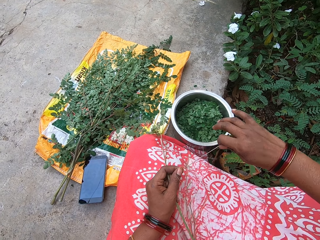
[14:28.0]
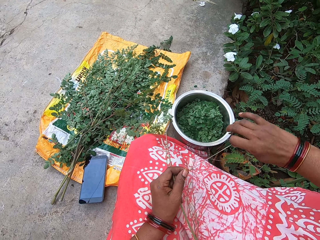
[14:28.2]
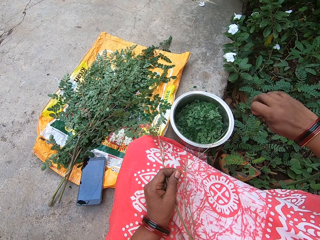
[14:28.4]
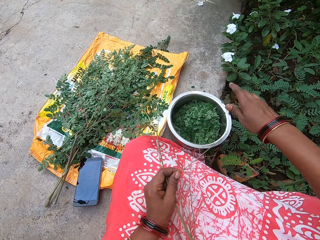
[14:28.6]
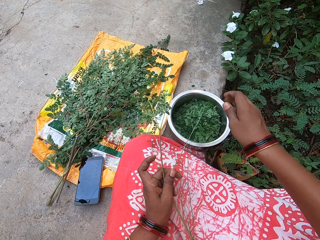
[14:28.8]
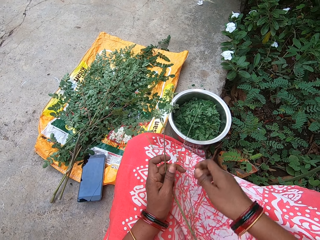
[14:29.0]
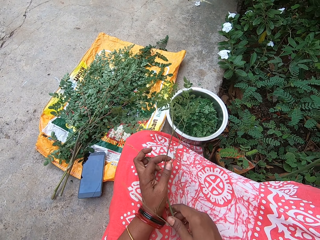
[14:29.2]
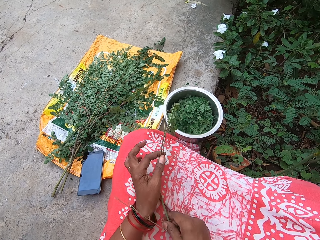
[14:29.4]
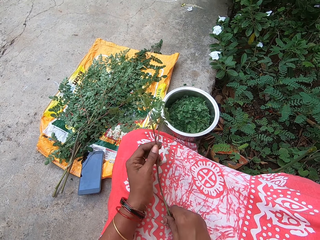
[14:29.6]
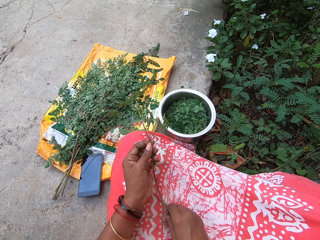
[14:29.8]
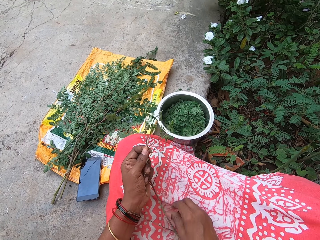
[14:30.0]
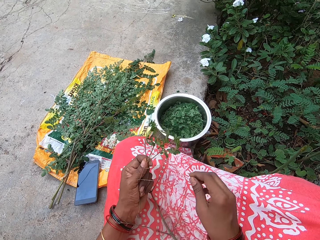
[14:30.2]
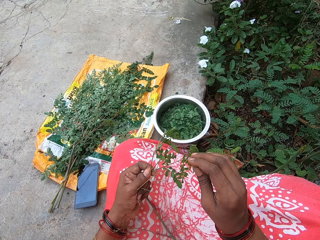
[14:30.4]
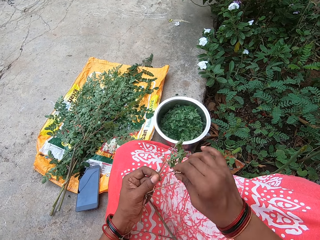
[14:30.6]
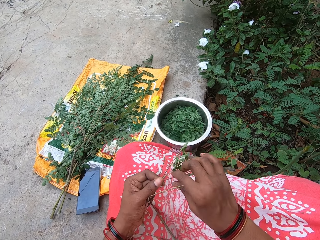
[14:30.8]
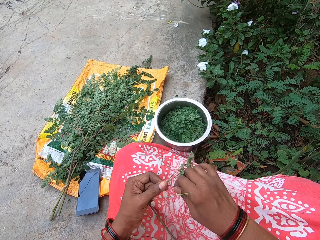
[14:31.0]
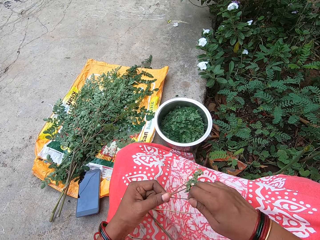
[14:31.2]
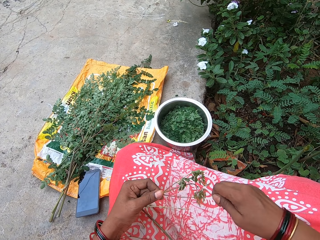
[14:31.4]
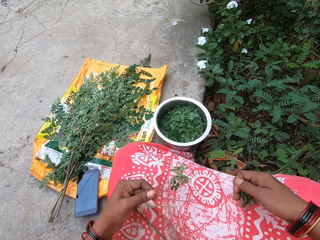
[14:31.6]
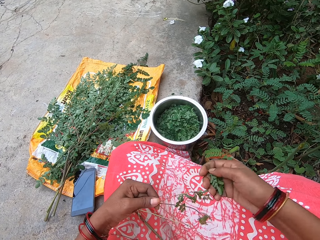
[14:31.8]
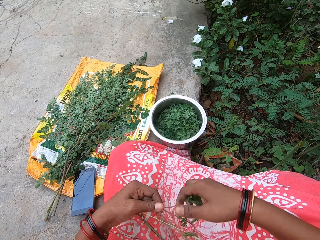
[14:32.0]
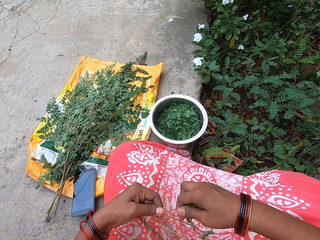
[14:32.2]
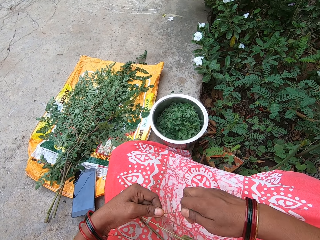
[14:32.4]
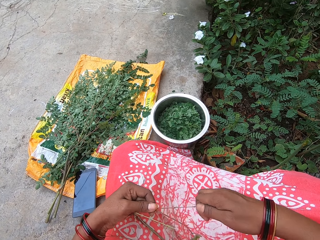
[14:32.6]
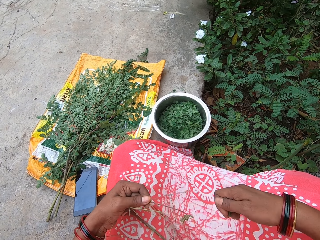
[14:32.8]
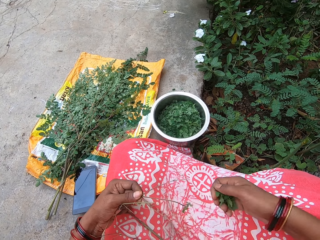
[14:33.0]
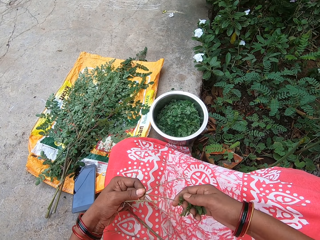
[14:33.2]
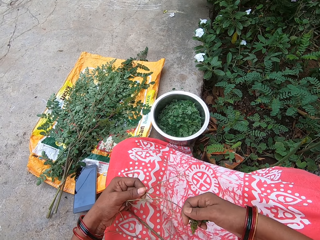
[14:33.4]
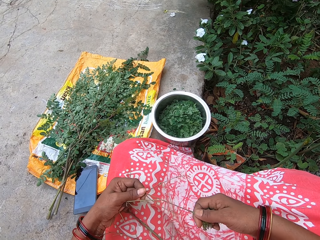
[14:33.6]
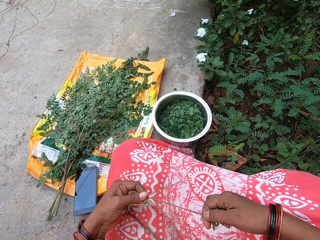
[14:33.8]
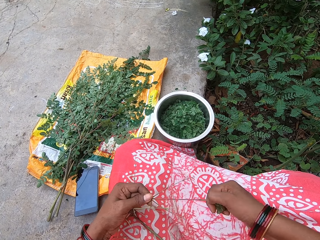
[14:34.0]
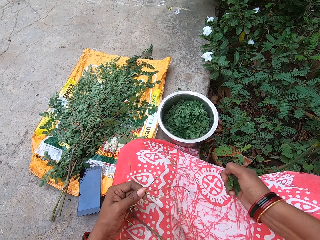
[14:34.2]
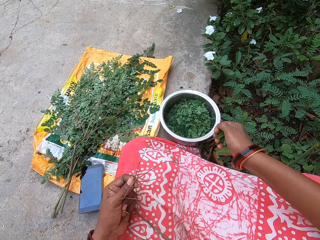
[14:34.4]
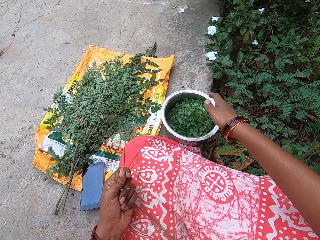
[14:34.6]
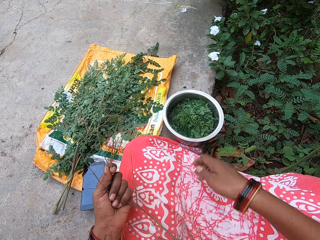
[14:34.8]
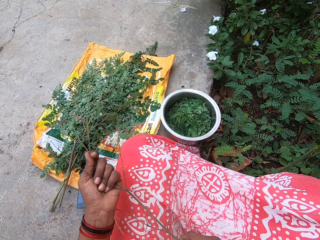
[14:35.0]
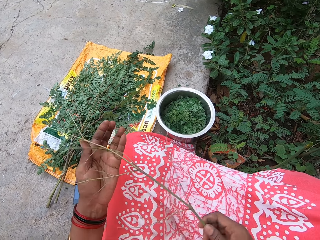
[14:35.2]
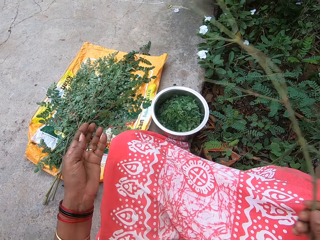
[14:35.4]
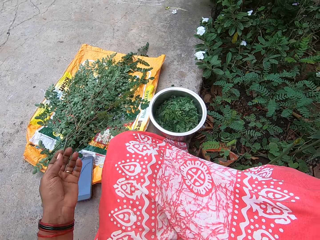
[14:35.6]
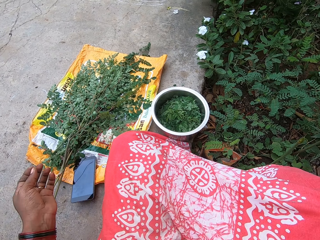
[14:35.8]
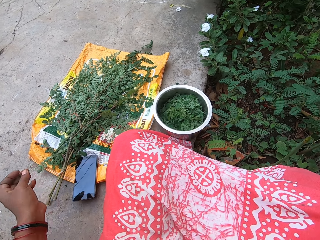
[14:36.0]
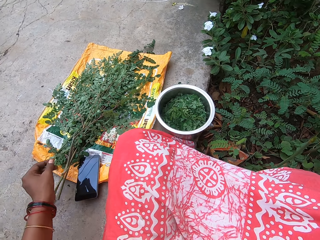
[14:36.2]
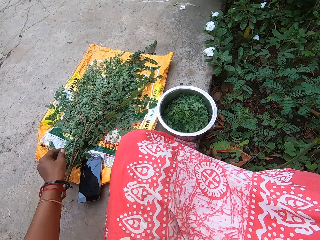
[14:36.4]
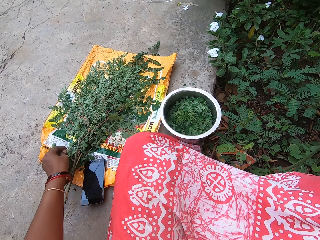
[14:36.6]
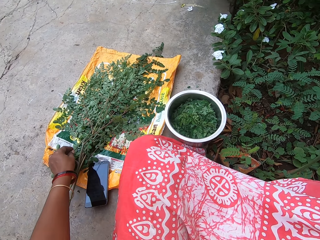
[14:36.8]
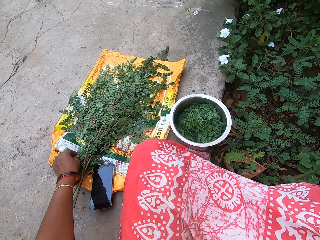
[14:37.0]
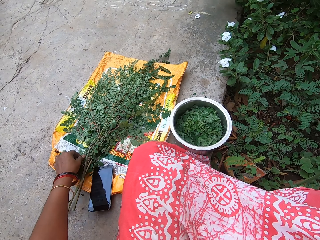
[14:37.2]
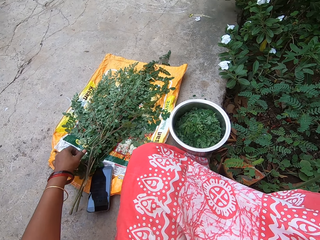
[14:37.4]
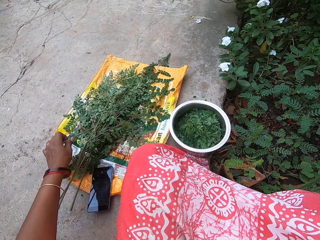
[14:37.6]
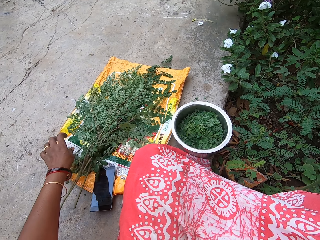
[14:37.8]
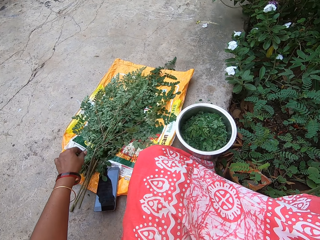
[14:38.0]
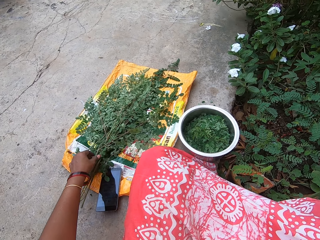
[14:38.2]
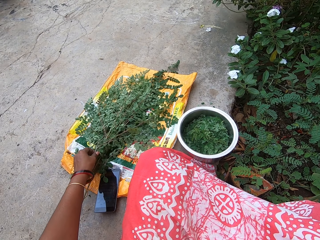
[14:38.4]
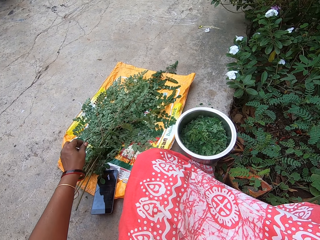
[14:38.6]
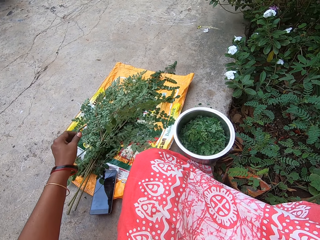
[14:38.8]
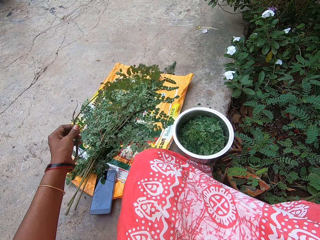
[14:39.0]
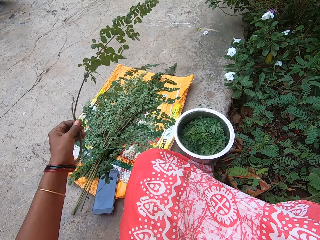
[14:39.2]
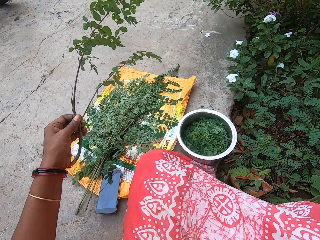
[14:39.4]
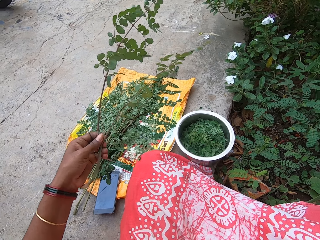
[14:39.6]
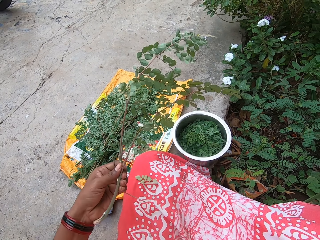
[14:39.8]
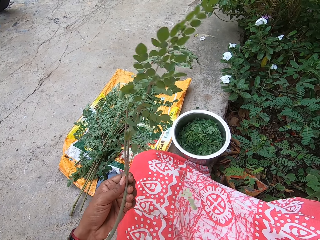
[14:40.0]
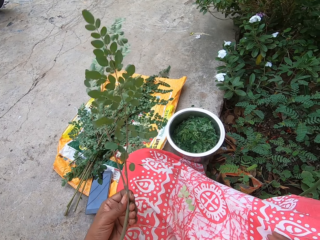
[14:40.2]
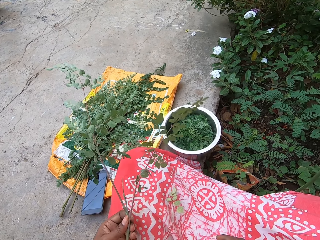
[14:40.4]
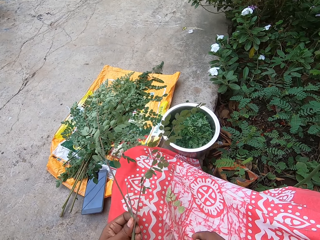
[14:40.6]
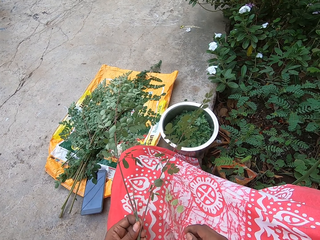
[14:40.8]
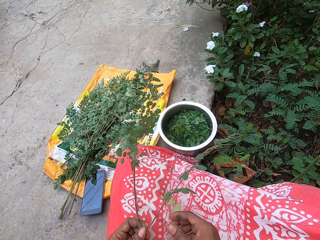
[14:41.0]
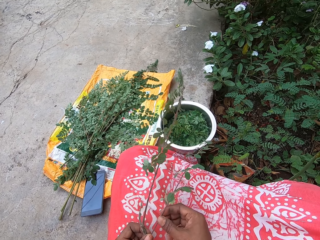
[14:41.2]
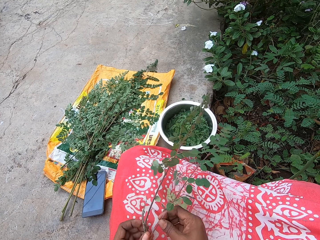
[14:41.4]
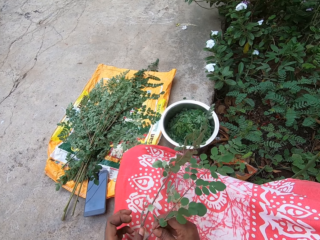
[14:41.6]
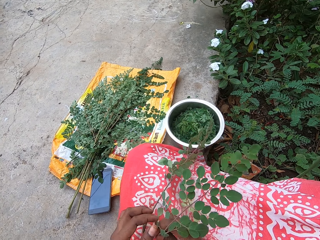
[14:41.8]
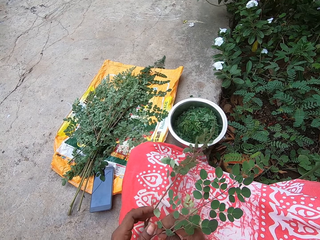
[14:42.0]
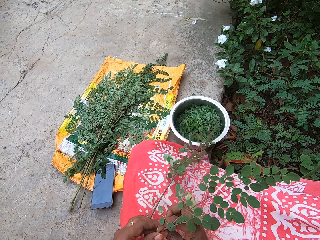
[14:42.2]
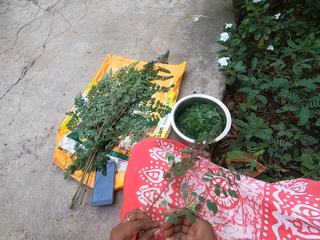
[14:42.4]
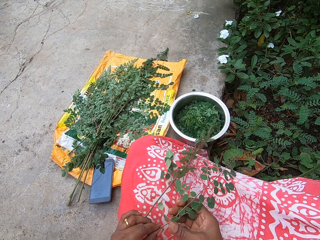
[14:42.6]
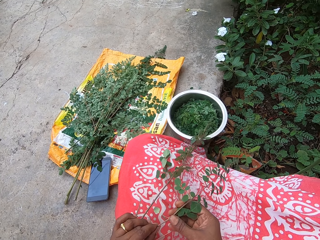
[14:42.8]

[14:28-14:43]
The camera wearer drops the leaves in her right hand into a bowl on the floor. She plucks leaves from the stem of a parsley leaf in her left hand with her right hand. She drops the leaves in her right hand into the bowl on the floor. She plucks leaves from the stem of a parsley leaf in her left hand with her right hand. She does this repeatedly. She drops the leaves in her right hand into the bowl on the floor. She picks the stem of the parsley leaf in her left hand with her right hand. She drops the stem of the parsley leaf in her right hand on the floor. She picks another parsley leaf from the sack on the floor with her left hand. She shells leaves from a branch.

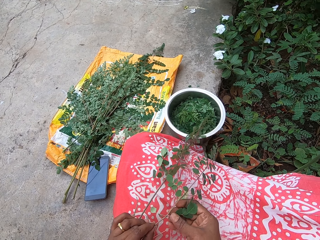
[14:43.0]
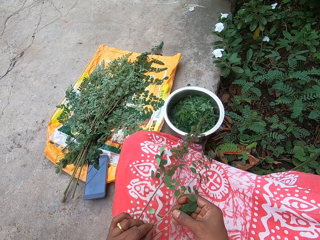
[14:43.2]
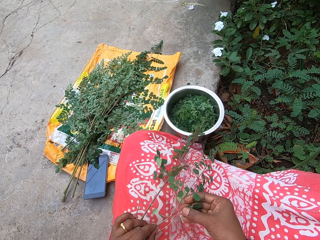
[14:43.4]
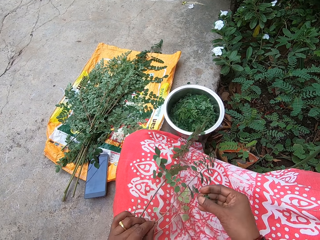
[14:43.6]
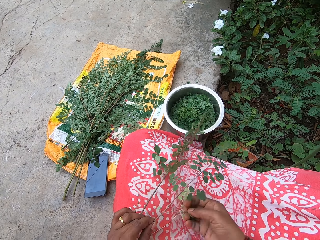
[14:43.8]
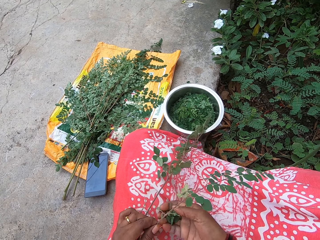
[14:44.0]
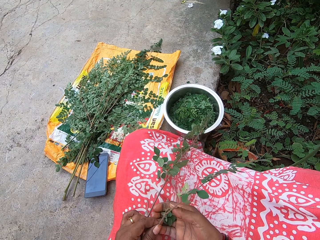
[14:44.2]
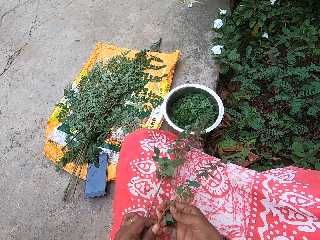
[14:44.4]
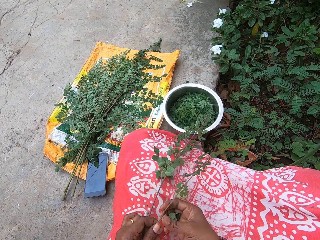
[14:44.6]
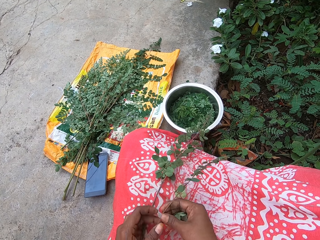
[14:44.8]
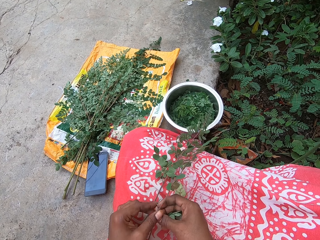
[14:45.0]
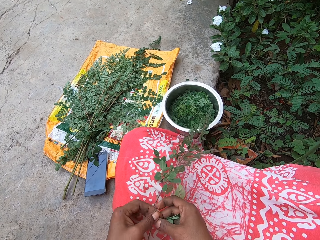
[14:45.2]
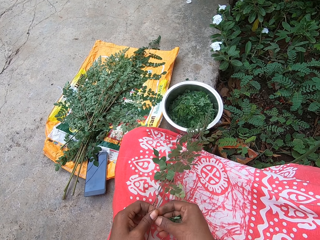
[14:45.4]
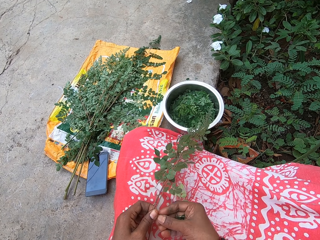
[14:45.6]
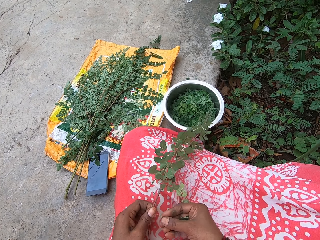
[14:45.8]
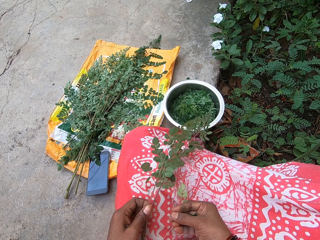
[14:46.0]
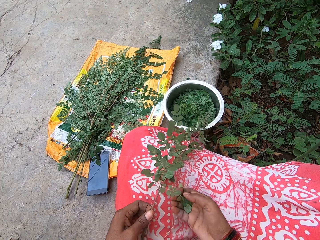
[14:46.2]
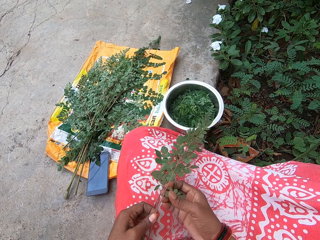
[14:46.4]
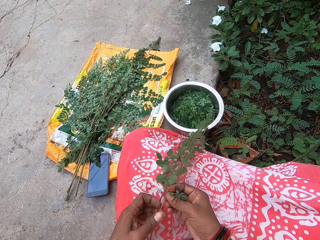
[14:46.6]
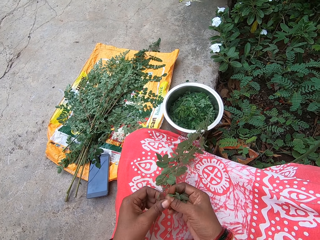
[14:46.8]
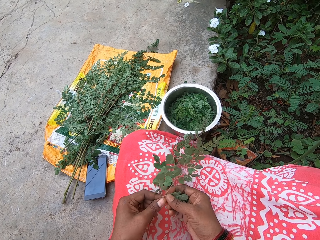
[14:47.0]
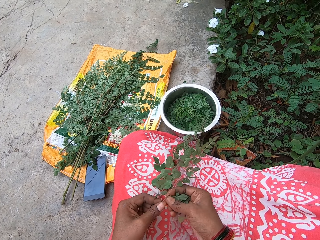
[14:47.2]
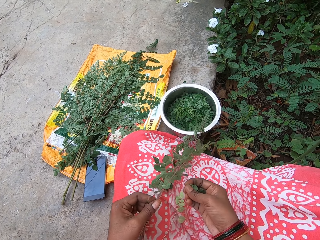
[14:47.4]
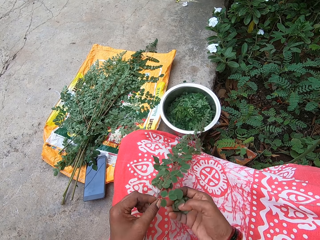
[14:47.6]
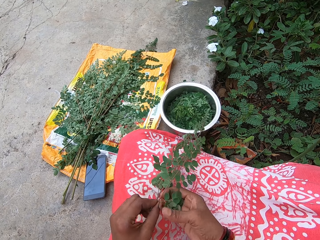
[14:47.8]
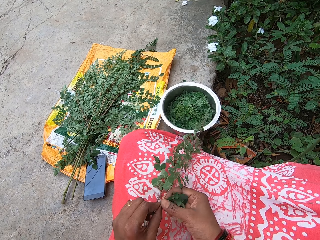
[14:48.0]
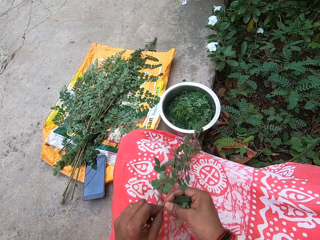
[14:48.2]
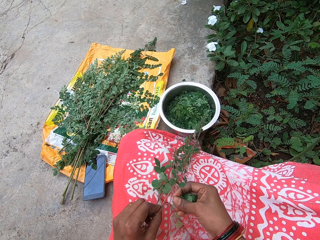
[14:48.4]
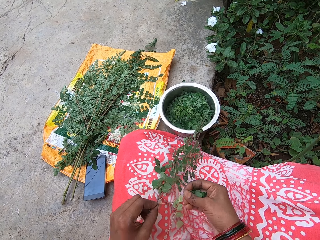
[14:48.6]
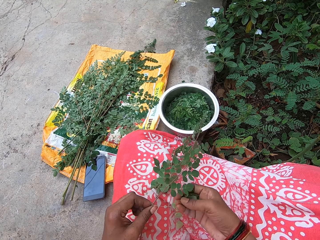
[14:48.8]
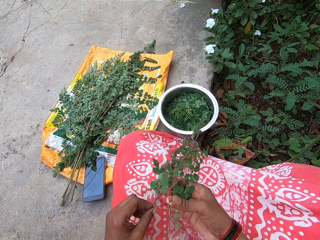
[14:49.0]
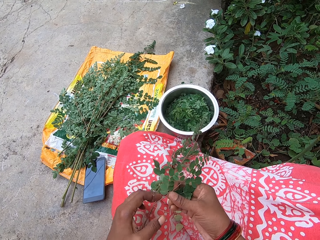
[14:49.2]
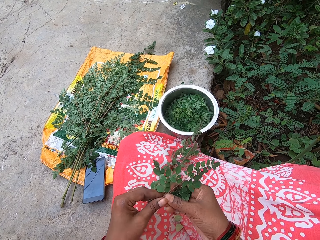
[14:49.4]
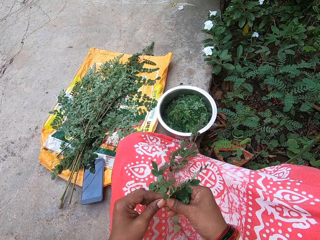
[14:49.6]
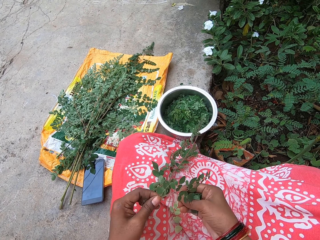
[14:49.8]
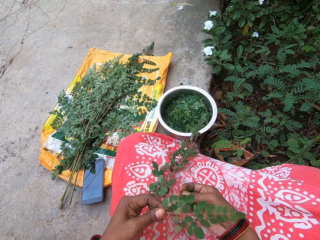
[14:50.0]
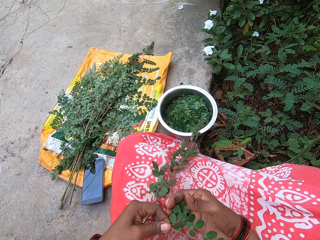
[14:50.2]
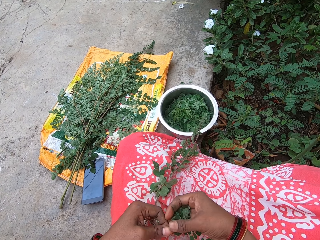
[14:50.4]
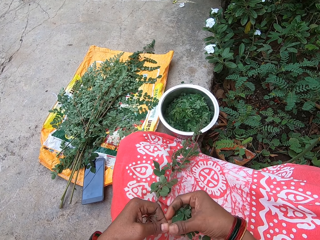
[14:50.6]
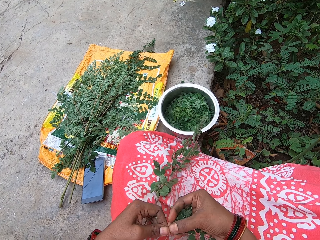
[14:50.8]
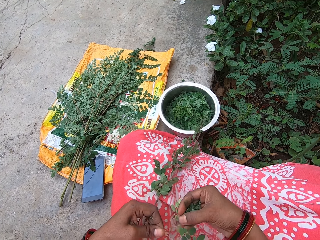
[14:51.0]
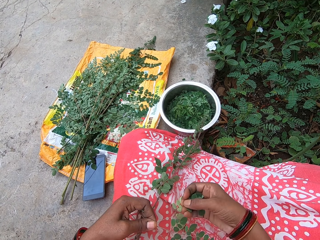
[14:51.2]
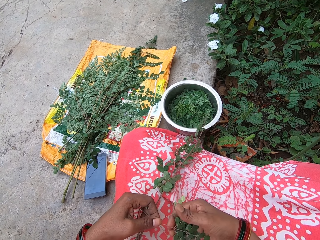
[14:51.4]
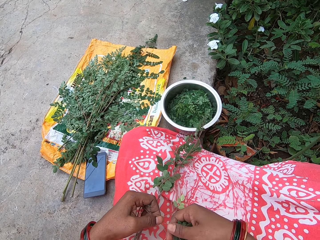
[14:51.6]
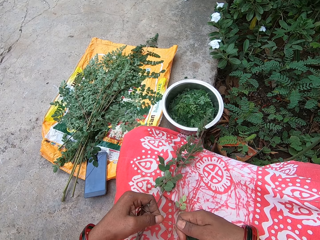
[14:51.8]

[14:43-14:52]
The camera wearer plucks leaves from the stem of a parsley leaf in her left hand with her right hand. She does this repeatedly.
